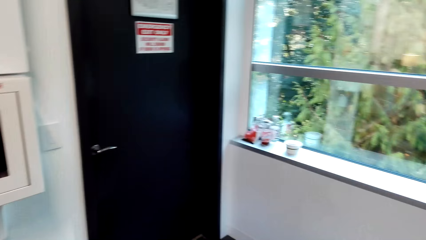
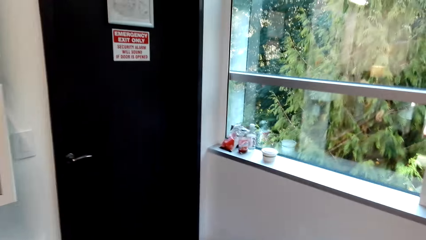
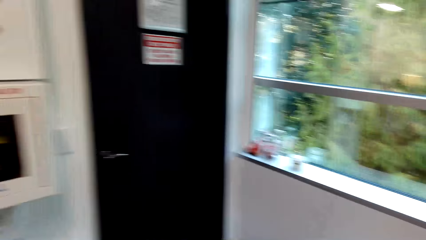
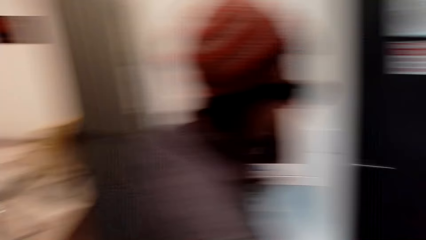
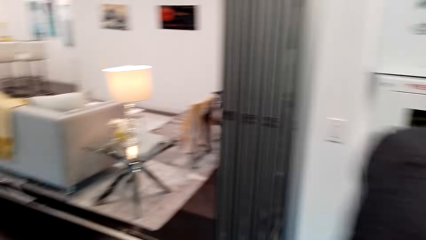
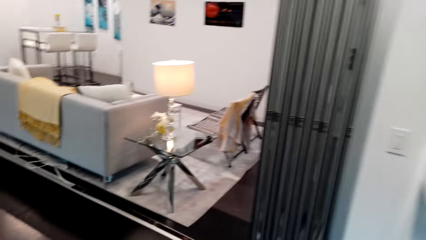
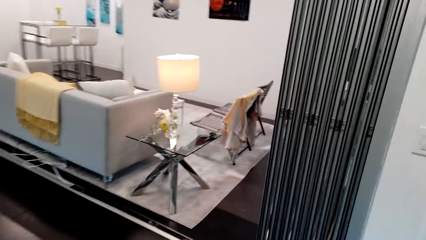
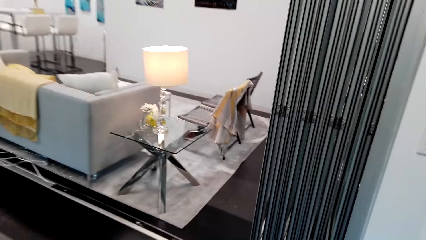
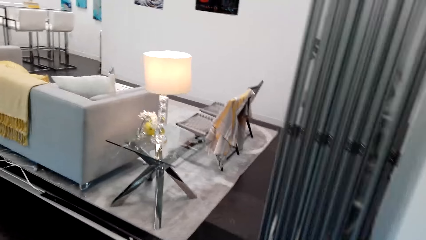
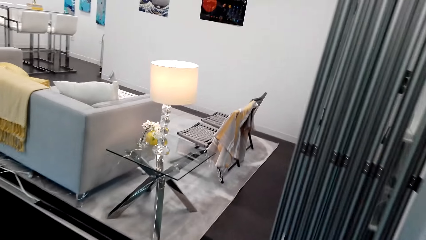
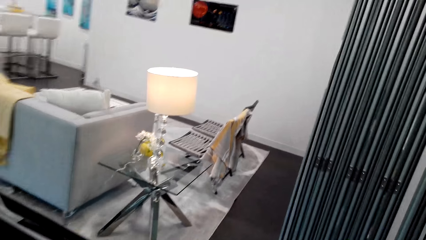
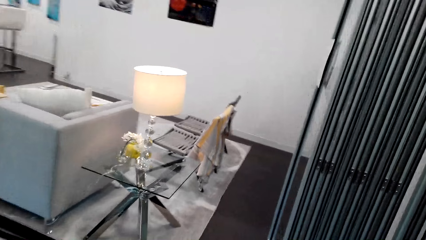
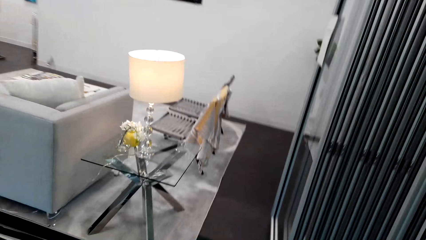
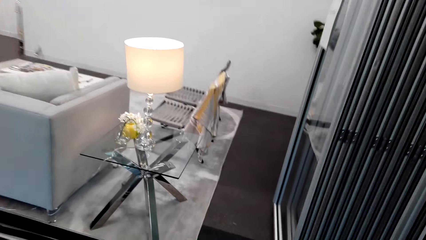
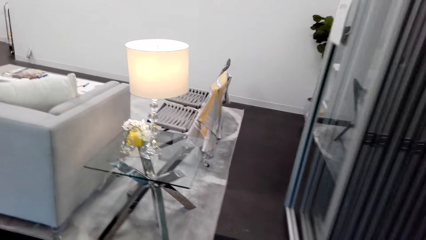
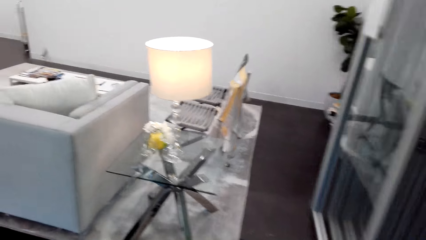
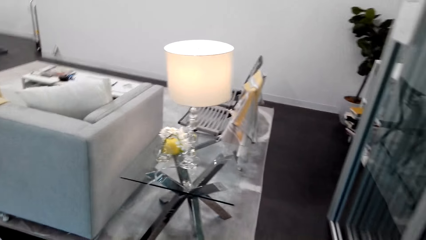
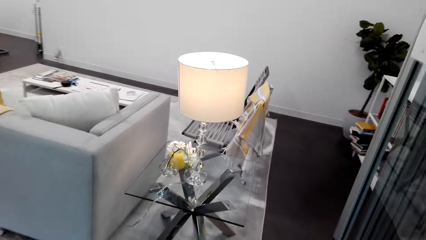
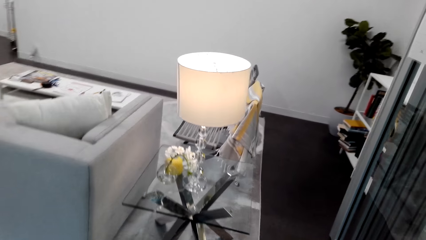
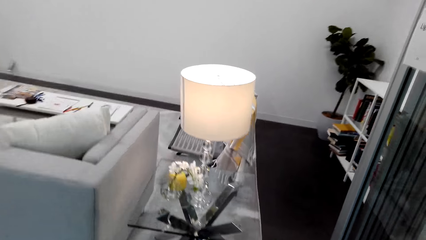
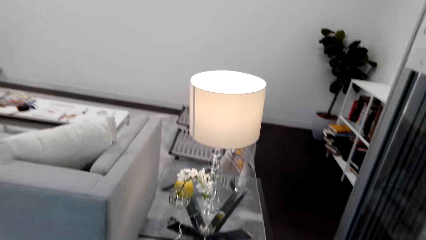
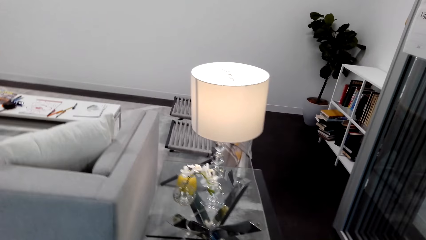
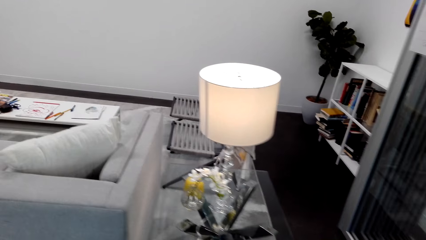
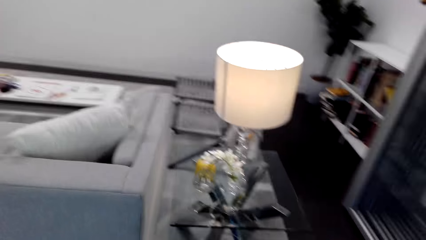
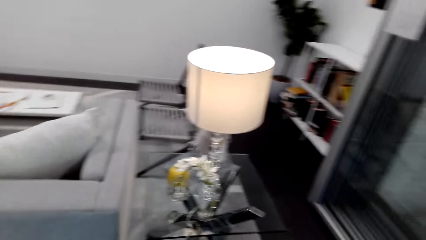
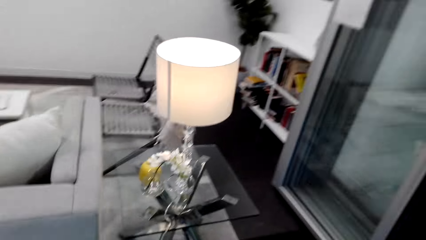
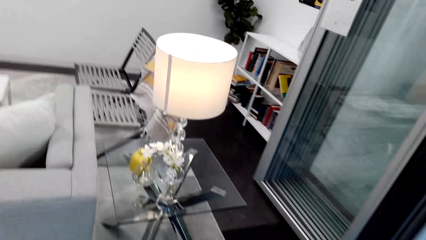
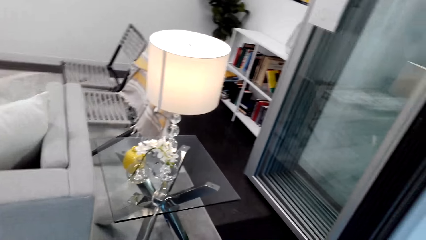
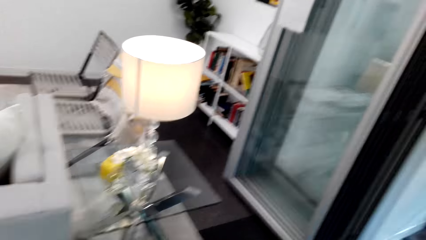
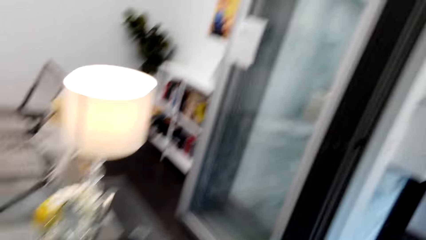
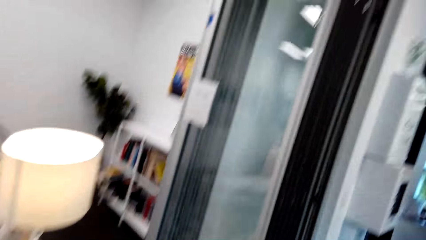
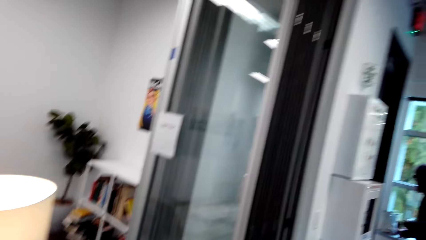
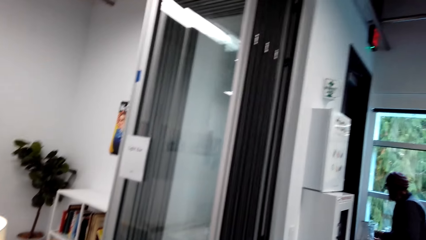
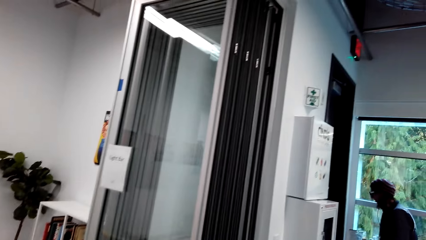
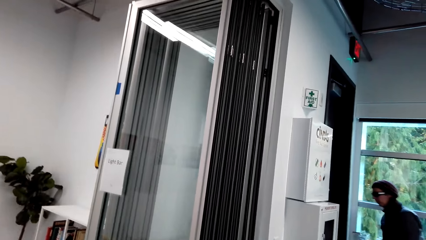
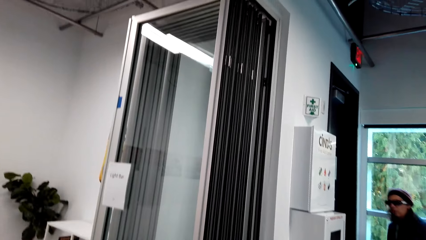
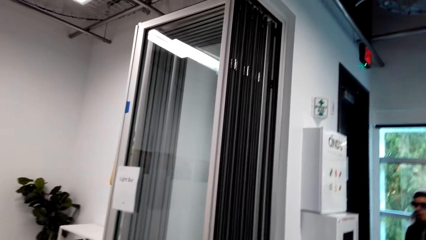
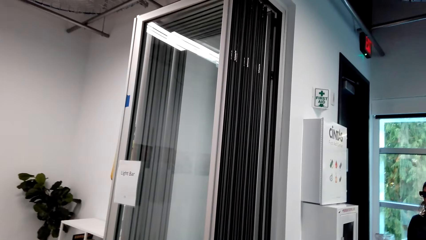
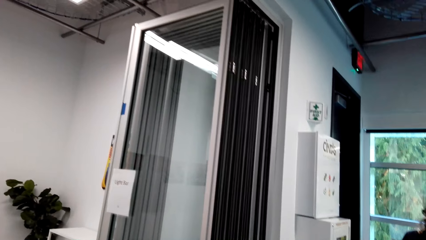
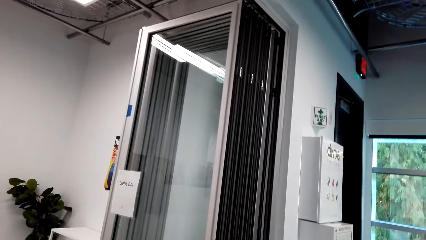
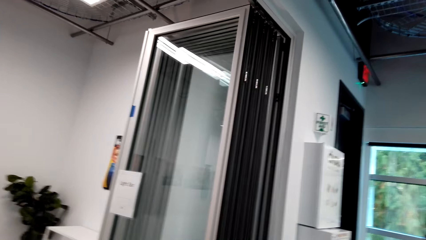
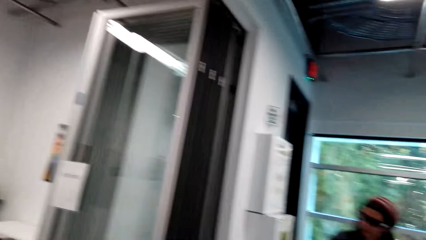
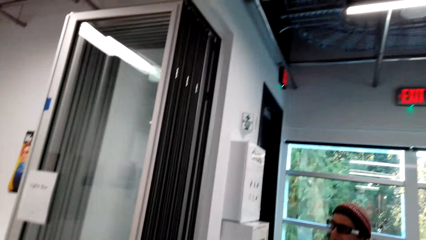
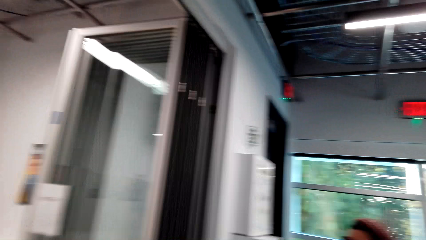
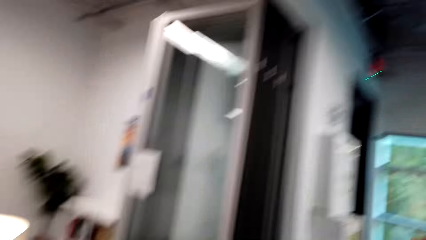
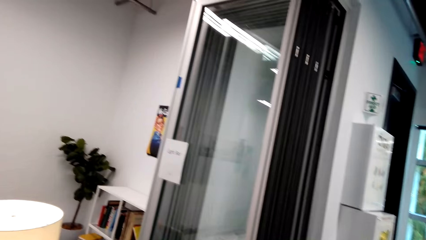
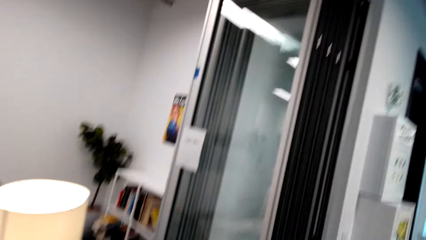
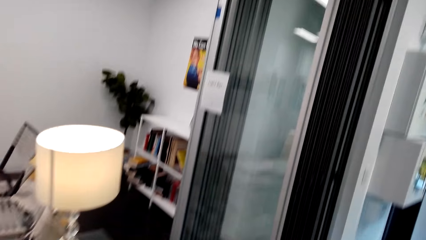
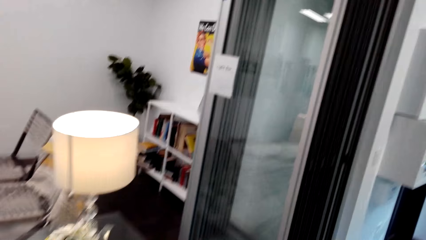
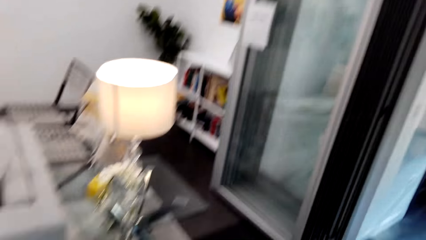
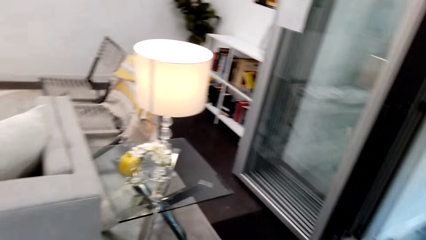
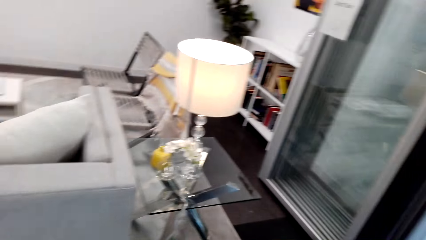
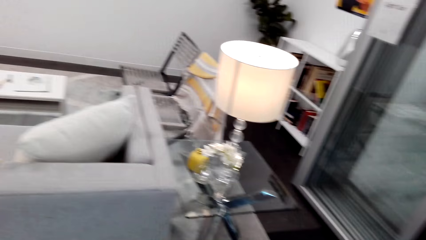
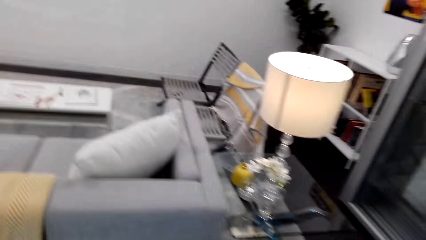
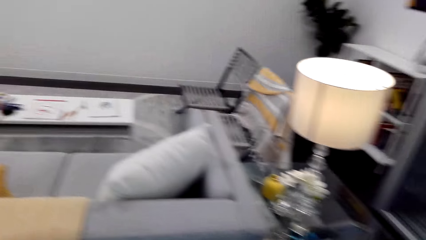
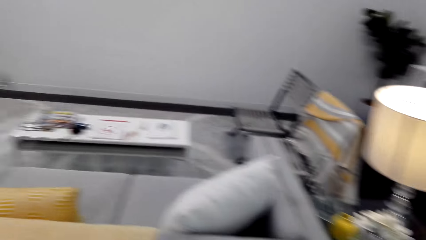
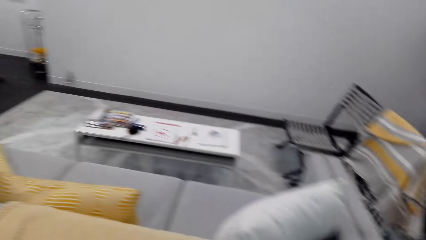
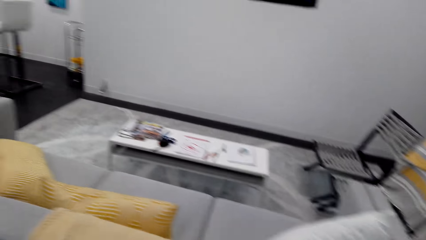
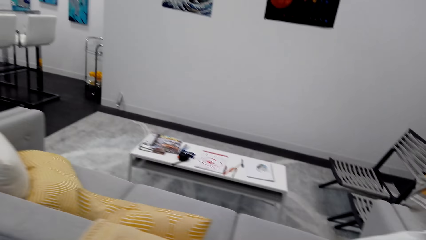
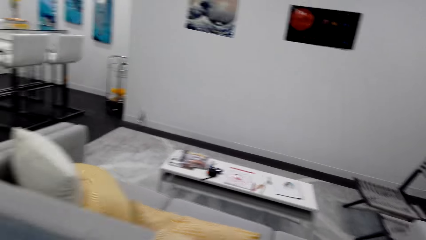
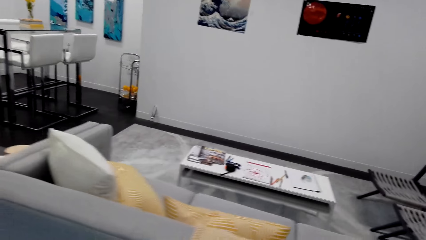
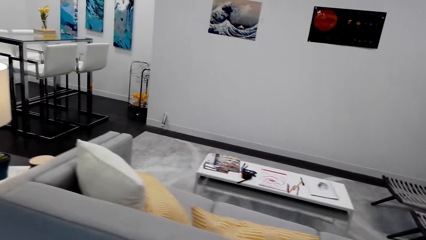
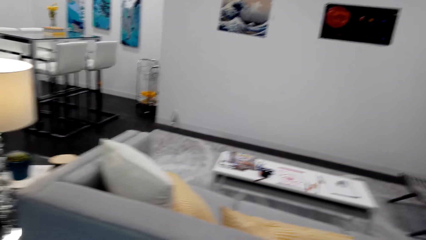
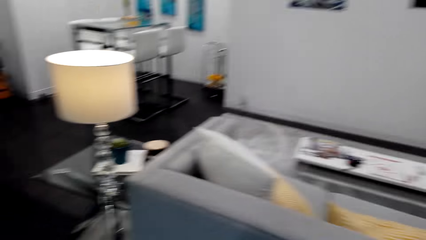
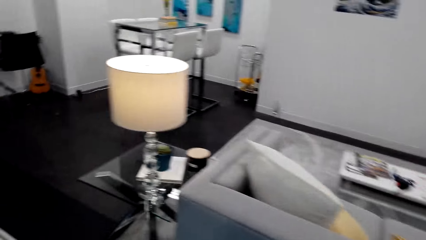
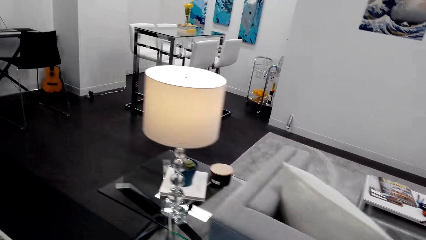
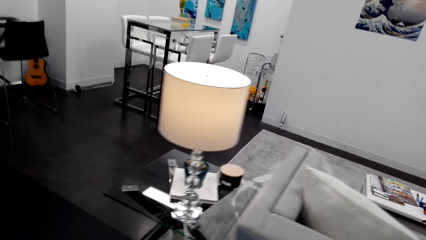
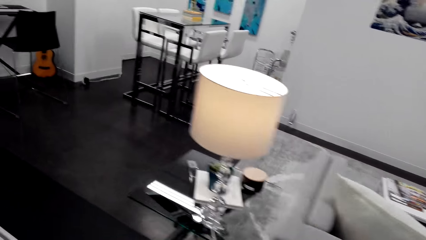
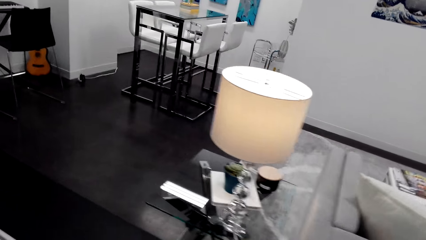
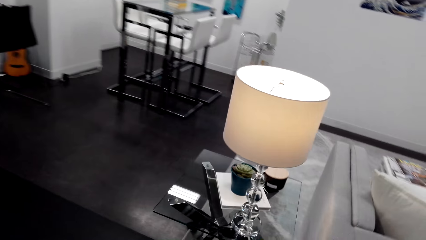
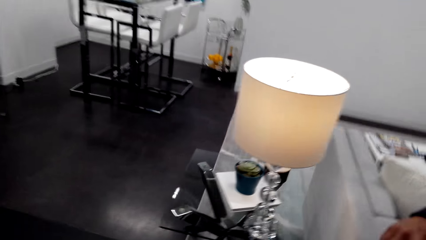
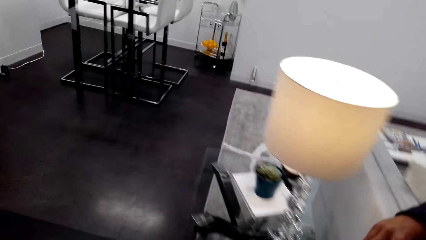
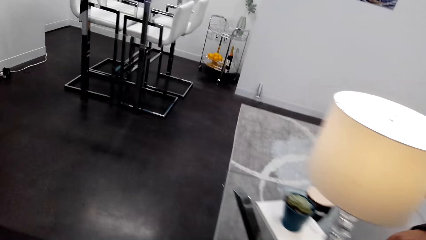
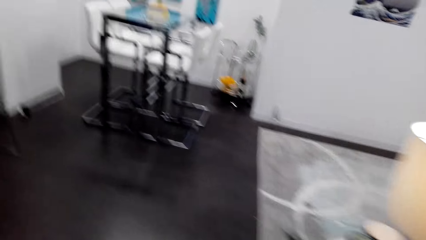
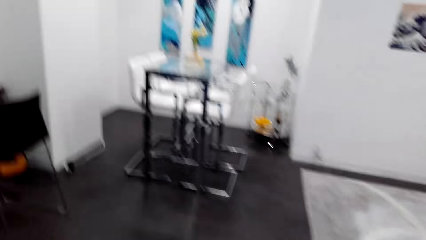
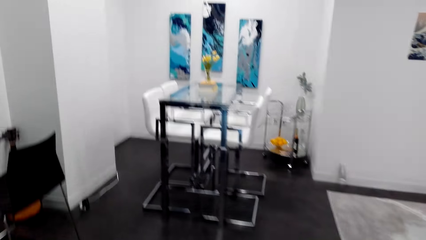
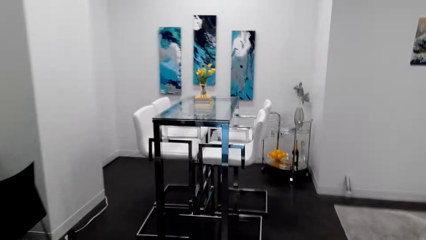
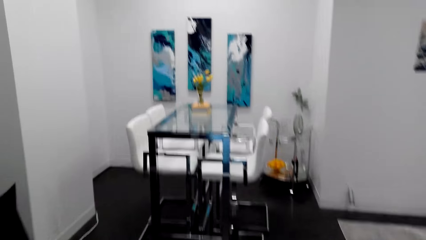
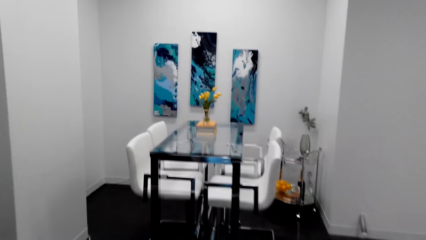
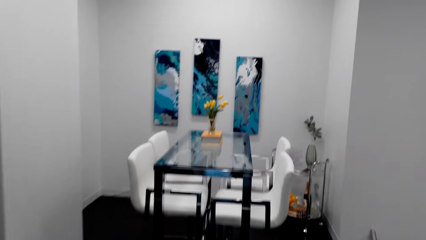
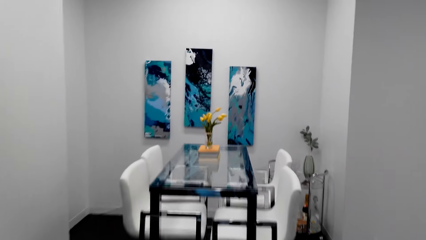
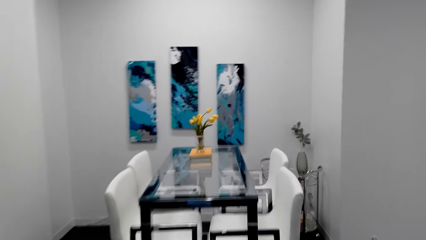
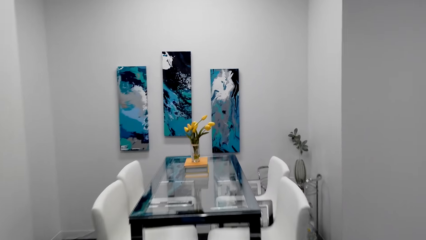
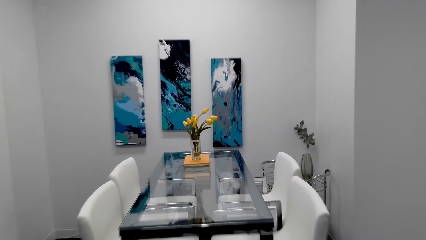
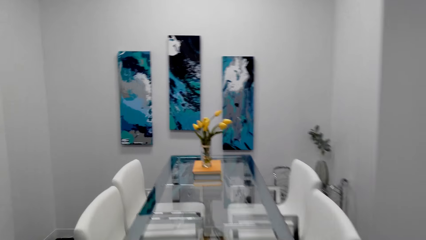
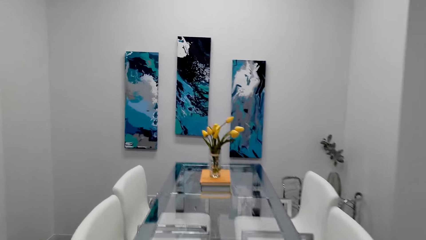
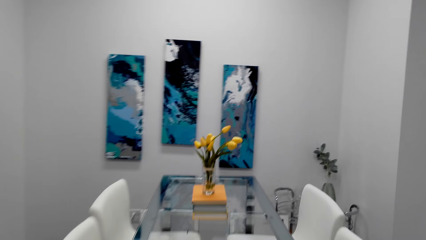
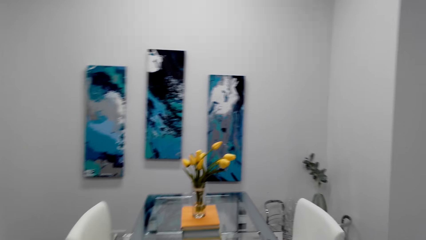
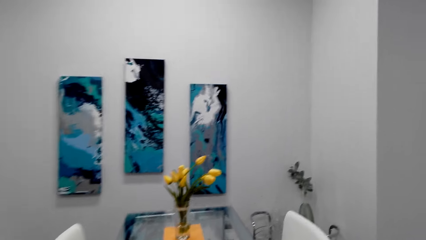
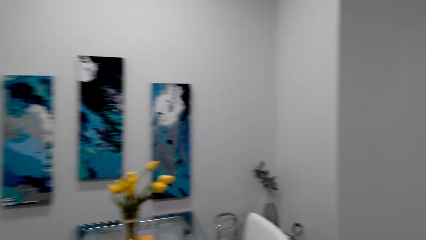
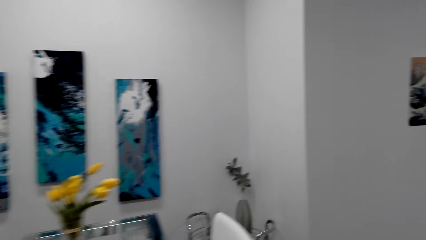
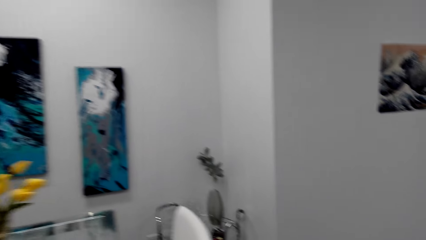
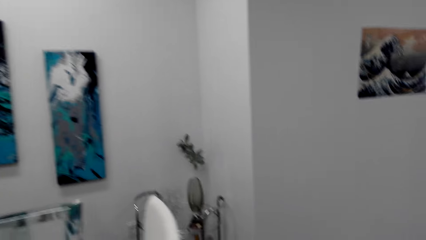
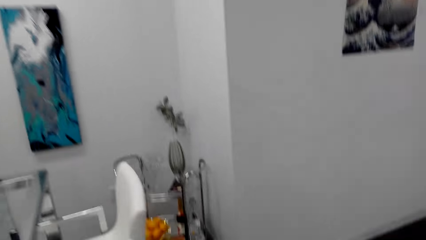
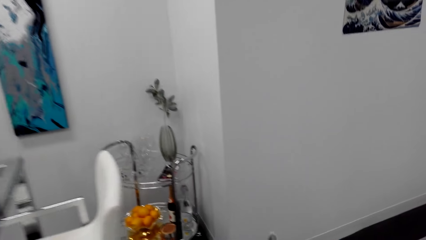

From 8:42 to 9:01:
A man moves around the room. The camera wearer walks around. They dialogue with the man.
